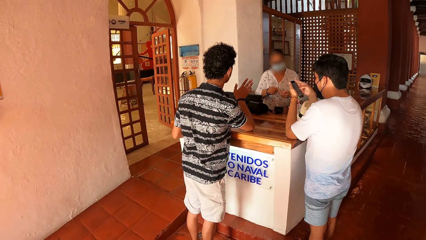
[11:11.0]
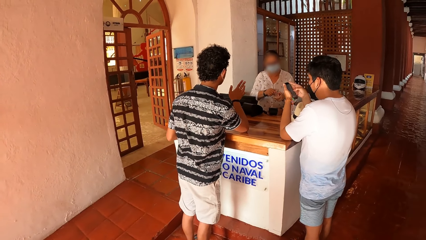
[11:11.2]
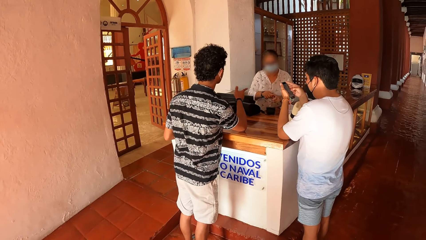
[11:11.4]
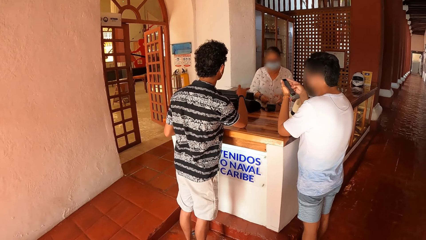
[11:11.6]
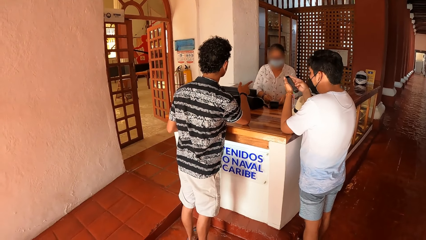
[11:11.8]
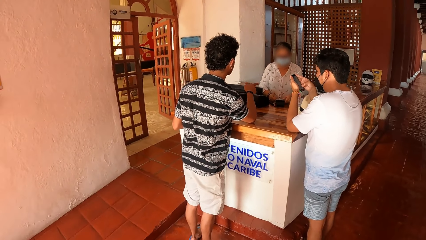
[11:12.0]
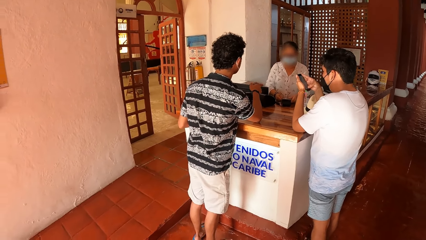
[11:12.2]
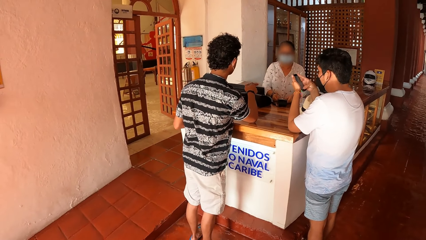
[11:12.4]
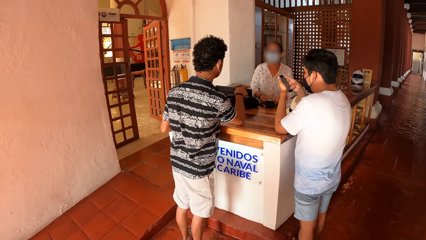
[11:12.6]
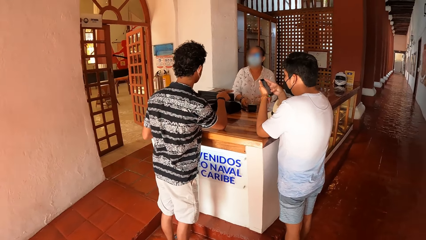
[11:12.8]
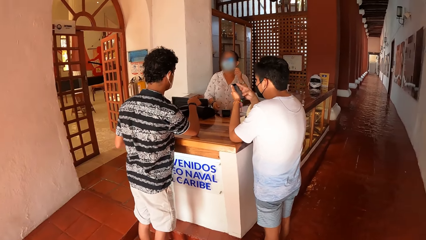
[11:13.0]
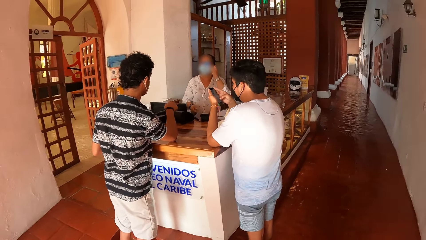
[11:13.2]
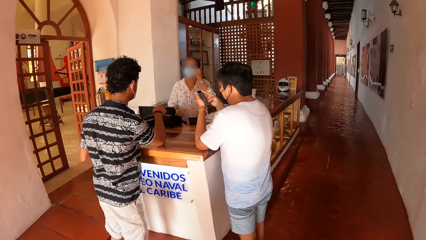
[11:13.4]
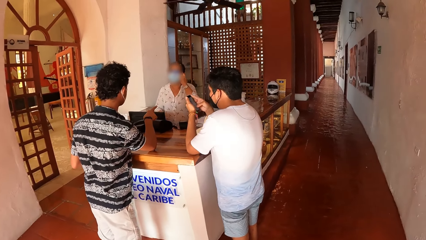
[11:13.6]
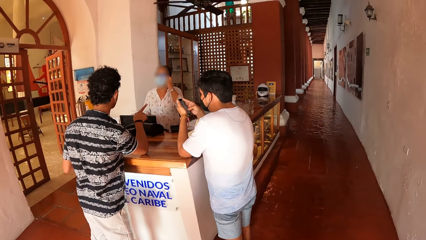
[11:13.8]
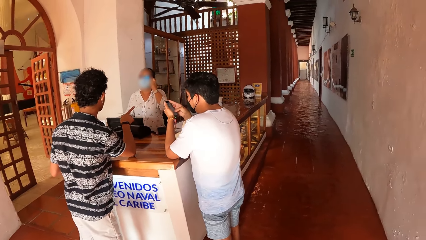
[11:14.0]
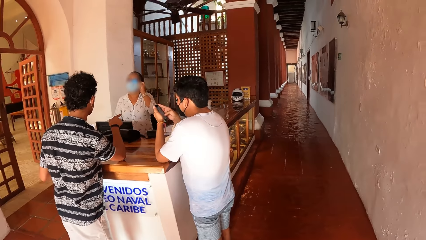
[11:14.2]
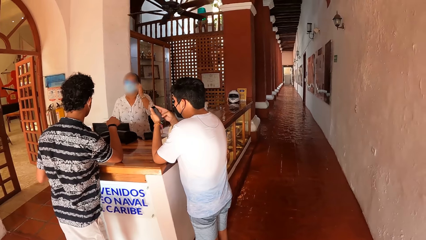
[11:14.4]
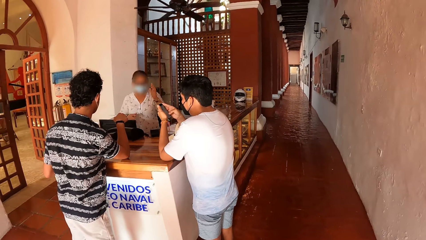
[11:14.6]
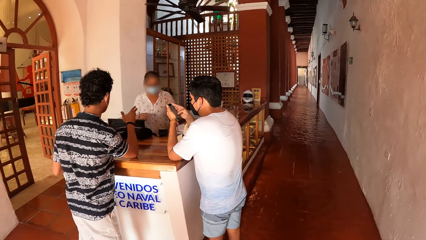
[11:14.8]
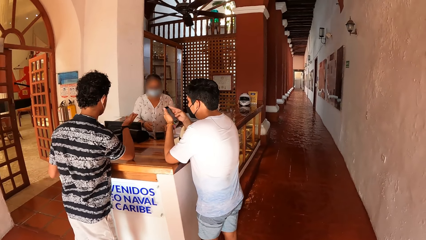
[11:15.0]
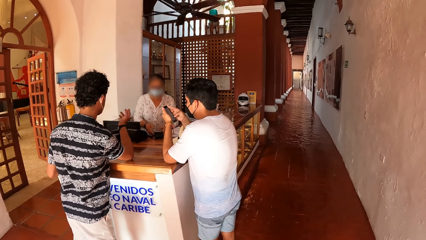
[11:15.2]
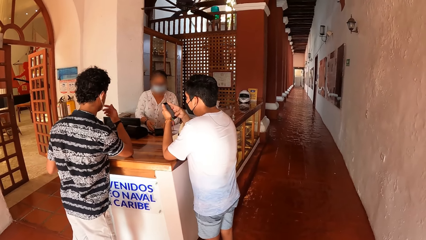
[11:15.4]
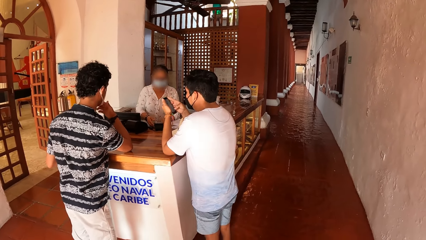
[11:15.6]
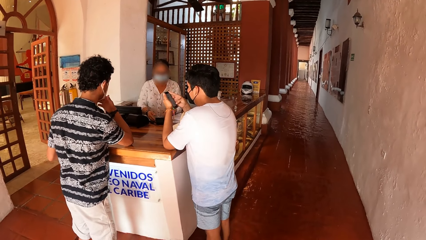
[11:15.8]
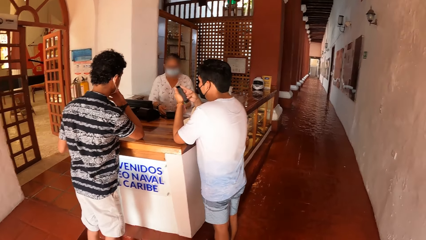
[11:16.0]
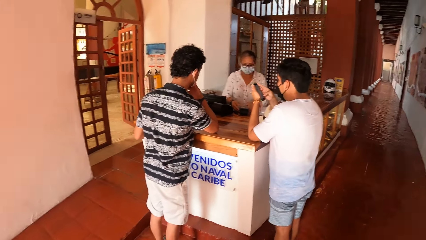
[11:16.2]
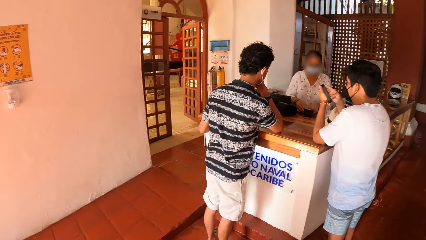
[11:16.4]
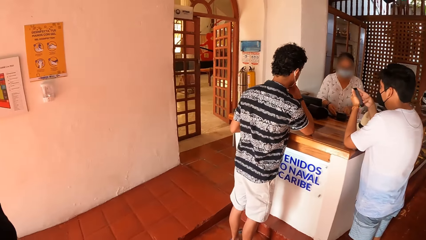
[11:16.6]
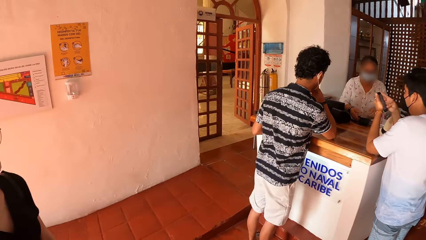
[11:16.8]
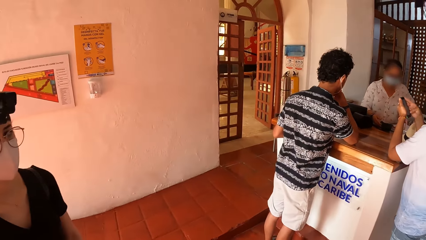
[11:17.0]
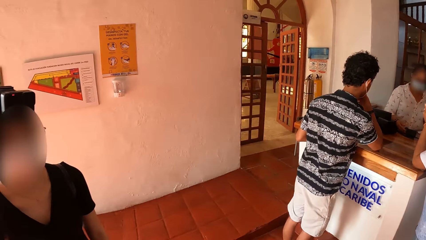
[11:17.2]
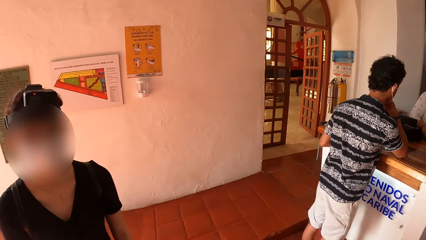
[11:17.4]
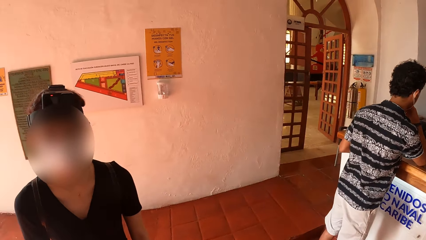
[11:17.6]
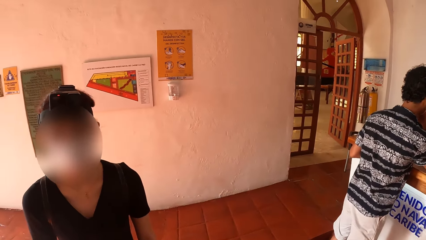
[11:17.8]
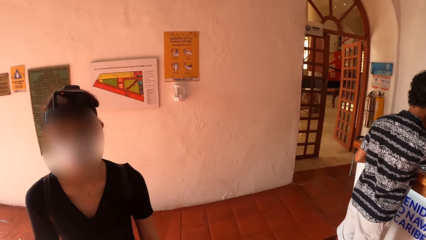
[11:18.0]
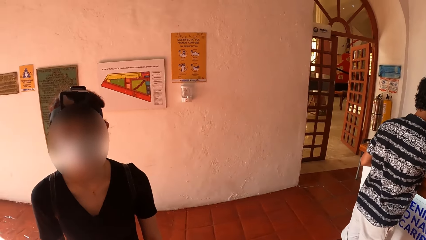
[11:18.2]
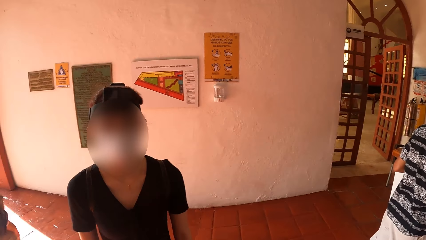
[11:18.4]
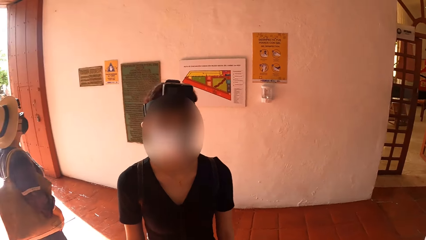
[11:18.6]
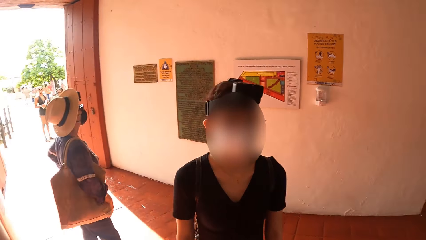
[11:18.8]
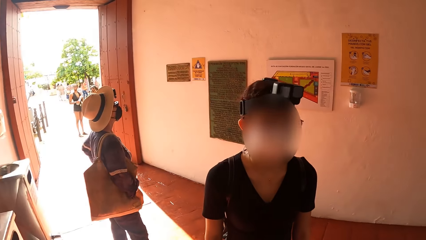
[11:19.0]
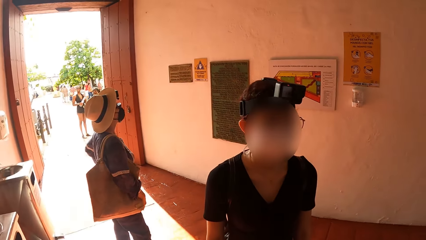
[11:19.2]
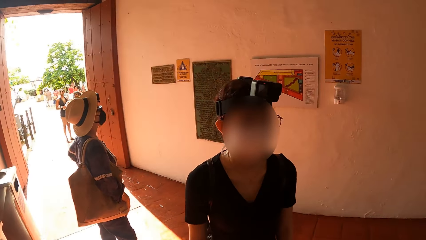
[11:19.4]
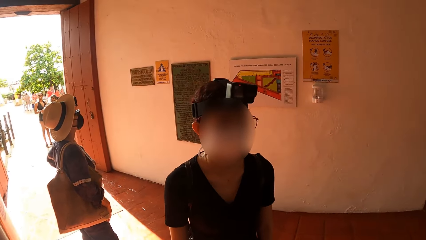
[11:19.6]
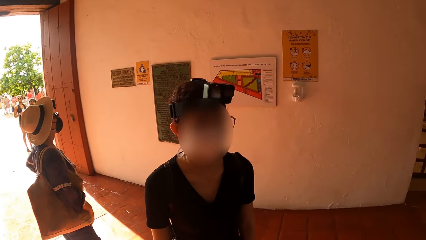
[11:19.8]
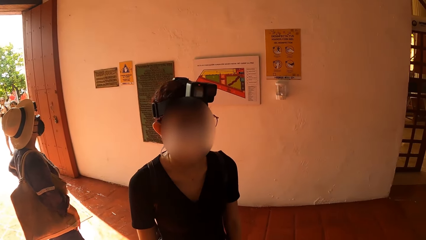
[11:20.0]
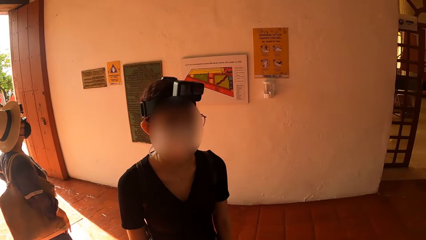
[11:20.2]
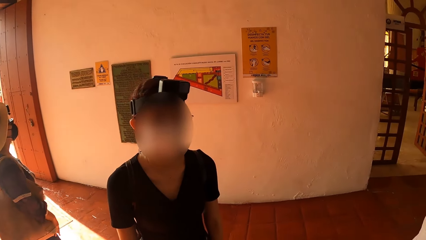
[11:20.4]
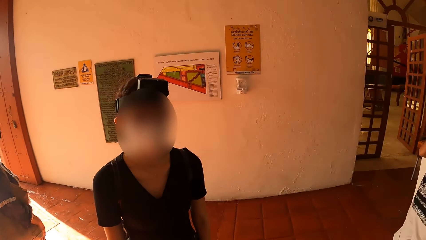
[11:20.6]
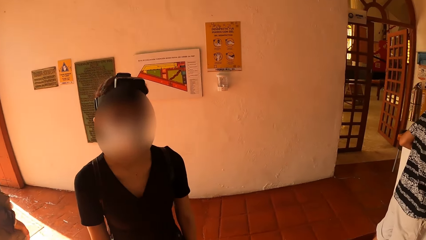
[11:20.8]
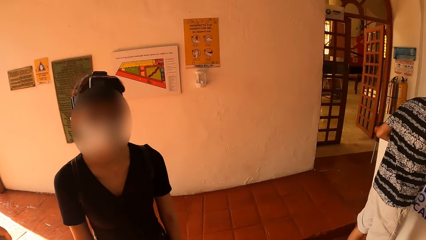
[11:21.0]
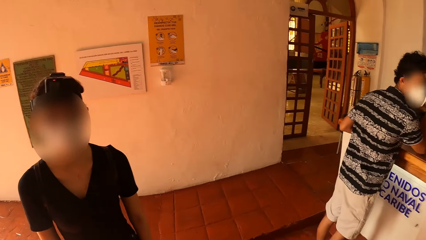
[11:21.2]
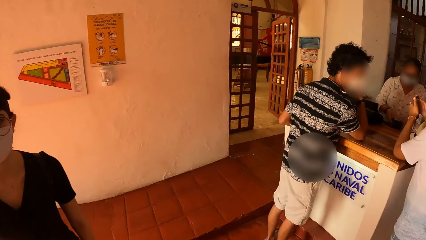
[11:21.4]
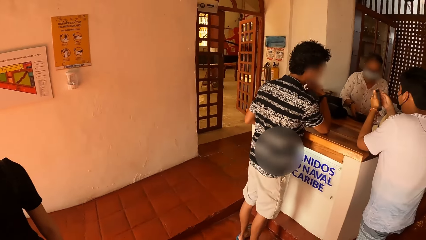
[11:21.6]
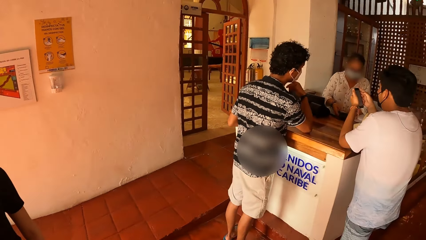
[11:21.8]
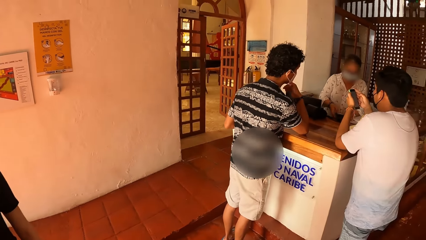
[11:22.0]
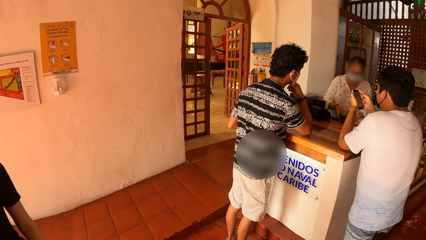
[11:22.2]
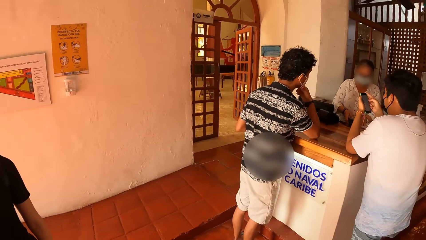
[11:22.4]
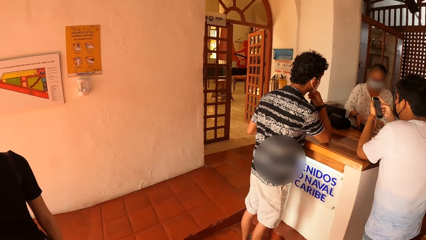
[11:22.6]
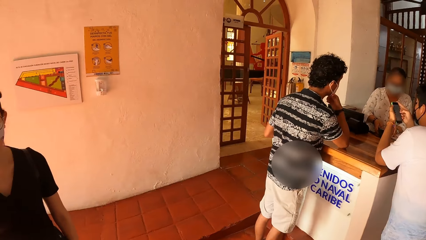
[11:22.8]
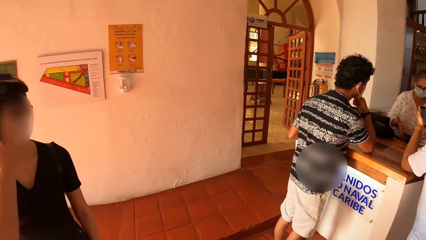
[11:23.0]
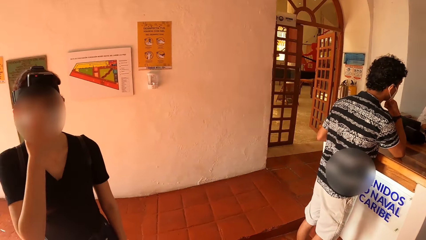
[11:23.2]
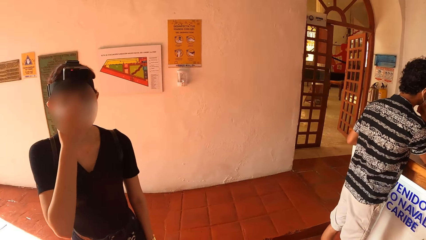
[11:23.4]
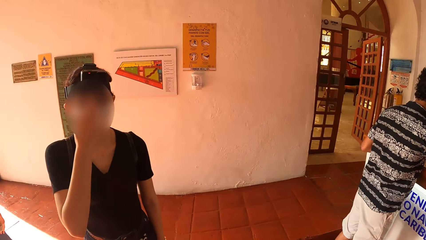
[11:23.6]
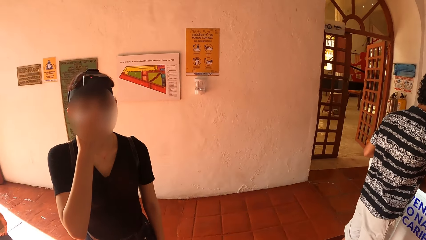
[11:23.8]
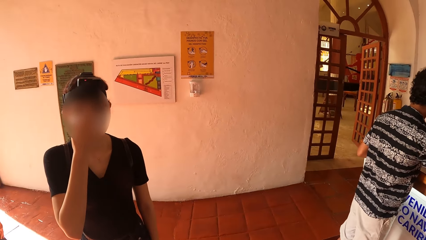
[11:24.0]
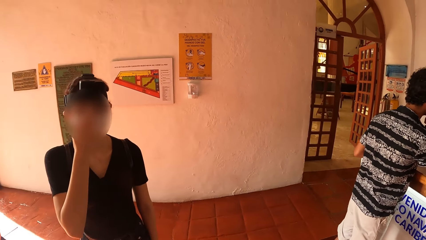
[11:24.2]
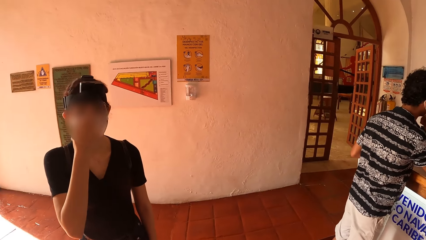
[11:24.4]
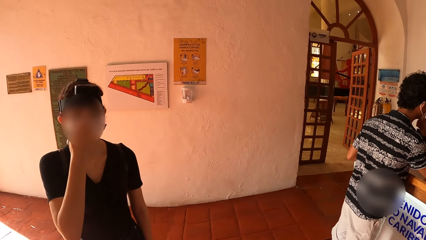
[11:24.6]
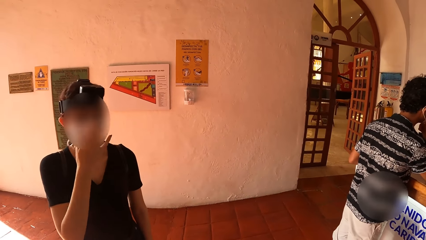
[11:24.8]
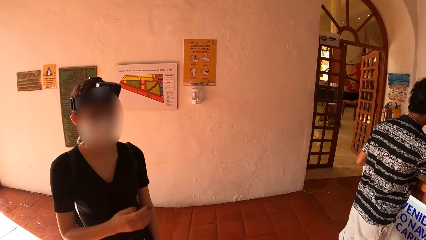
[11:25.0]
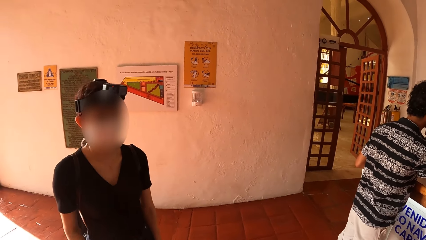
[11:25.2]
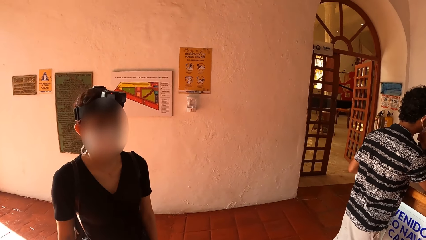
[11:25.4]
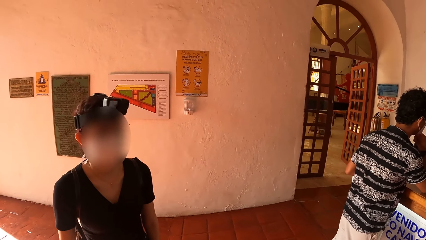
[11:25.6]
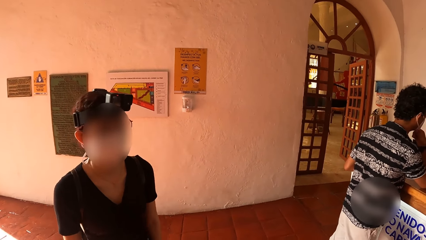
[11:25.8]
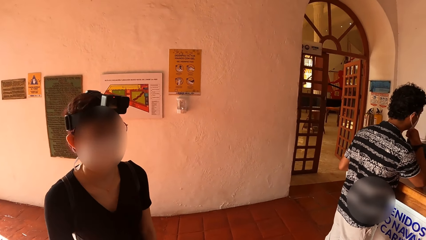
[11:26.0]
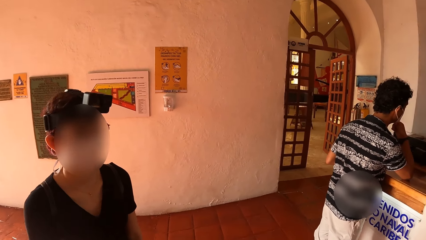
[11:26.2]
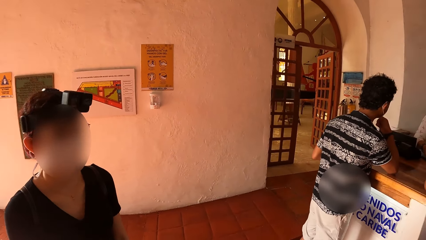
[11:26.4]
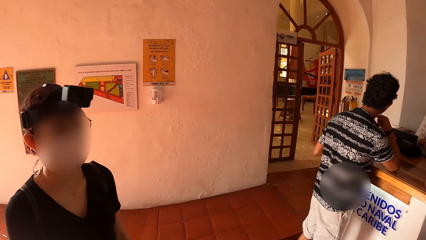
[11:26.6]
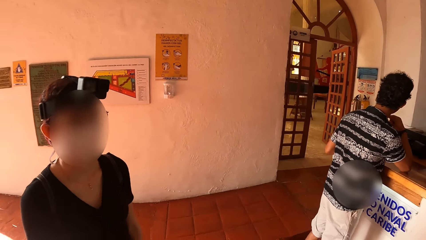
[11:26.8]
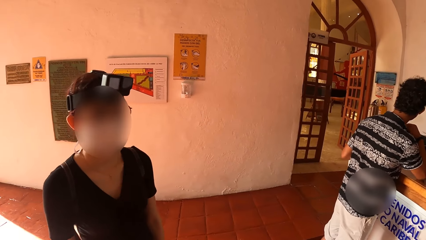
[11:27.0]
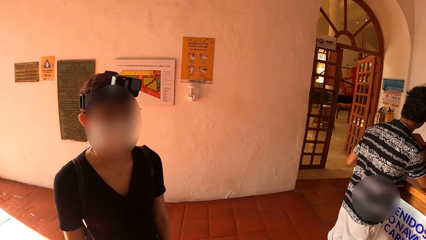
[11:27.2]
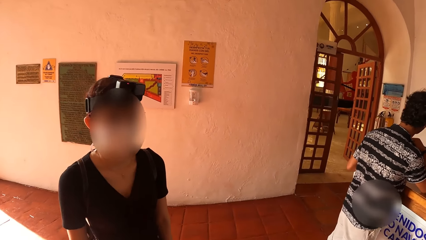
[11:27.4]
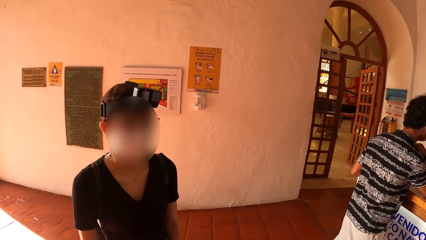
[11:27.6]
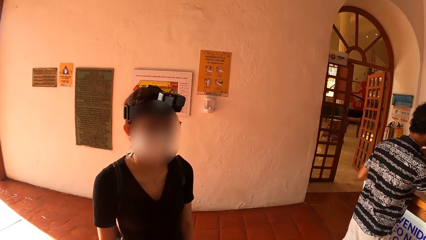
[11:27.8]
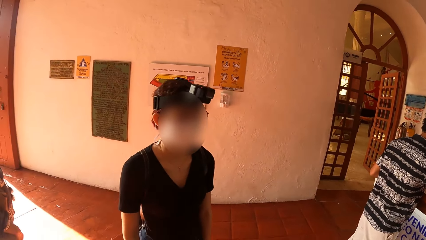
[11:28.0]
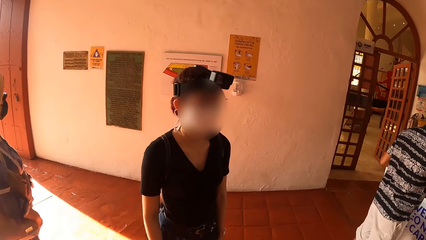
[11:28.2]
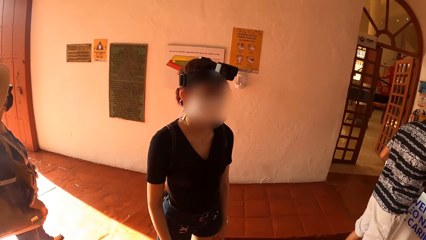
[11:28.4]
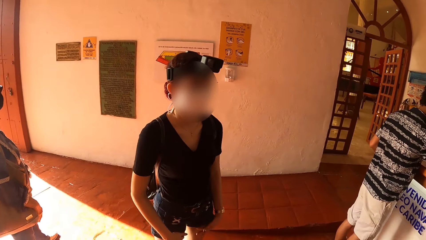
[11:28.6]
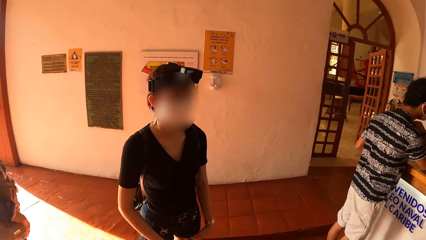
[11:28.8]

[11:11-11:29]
A woman operates a POS machine with her hands. The woman puts her left hand on her ear. A man points to the woman with his right hand. The woman operates the POS machine with her hands. The man puts his right hand on his mouth. Another woman interacts with the camera wearer. The camera wearer talks to another man. A third woman looks at the labels on the wall. The camera wearer talks to the second man.
